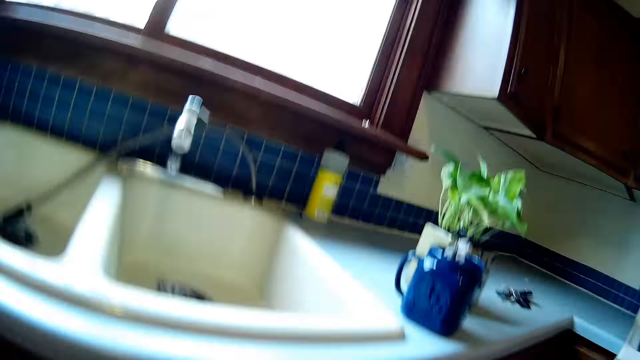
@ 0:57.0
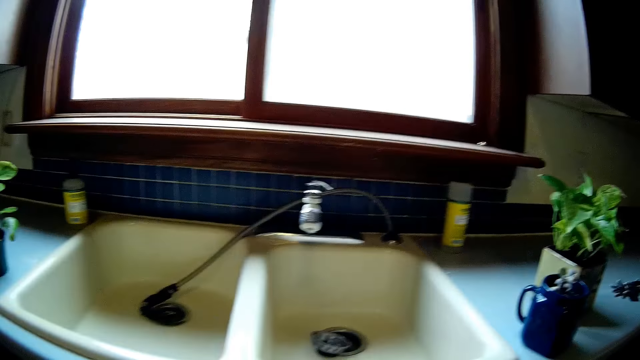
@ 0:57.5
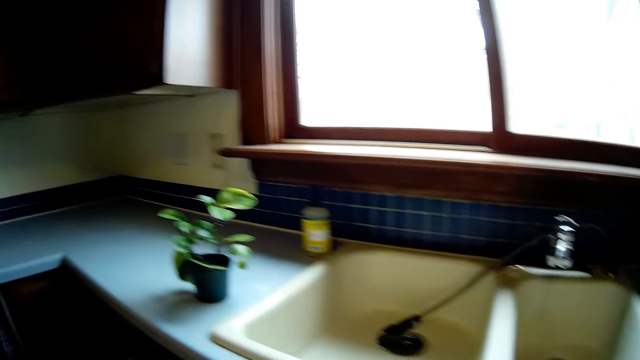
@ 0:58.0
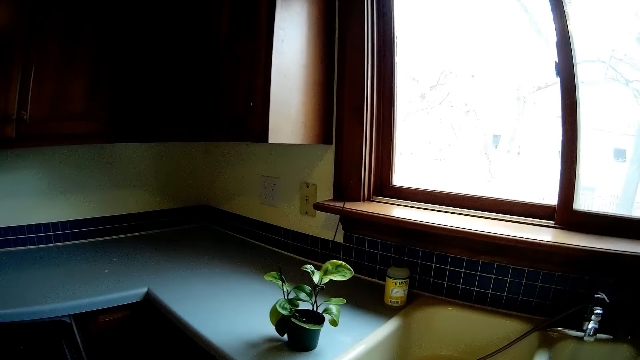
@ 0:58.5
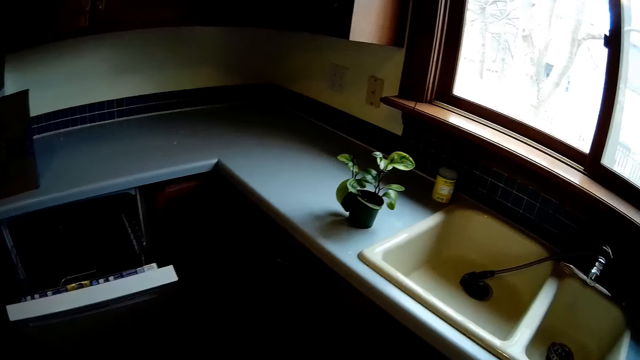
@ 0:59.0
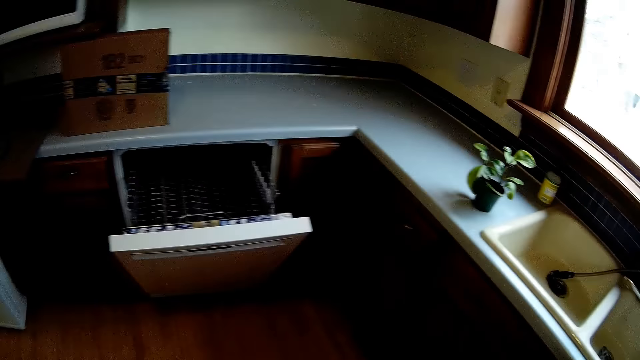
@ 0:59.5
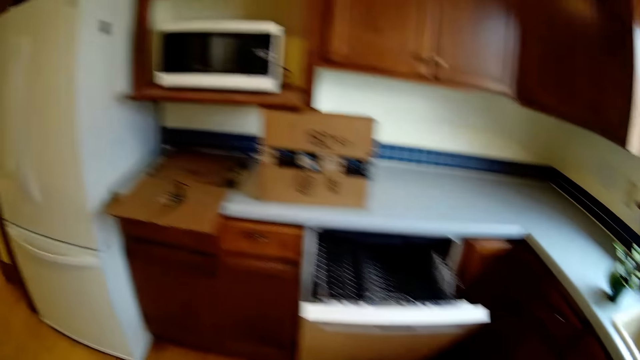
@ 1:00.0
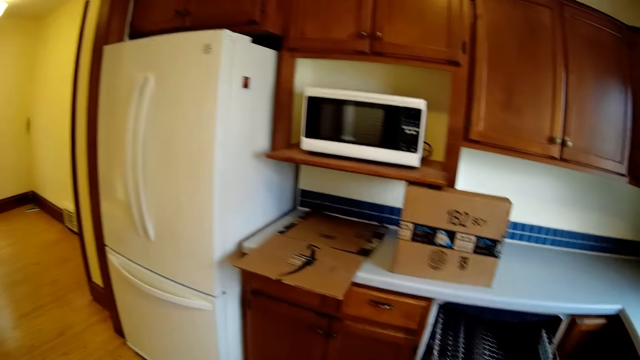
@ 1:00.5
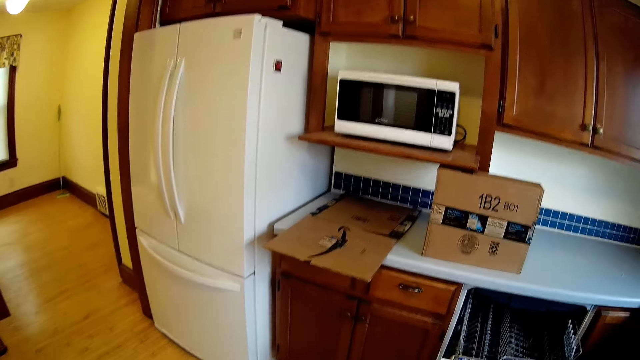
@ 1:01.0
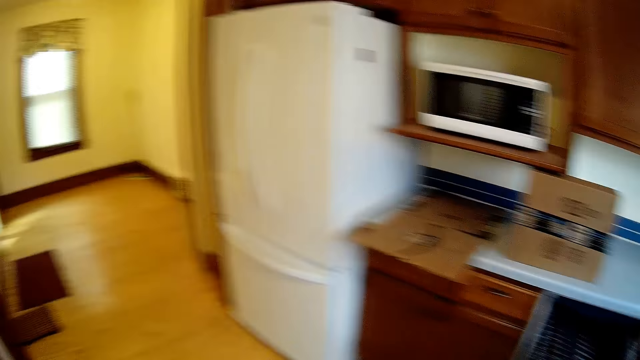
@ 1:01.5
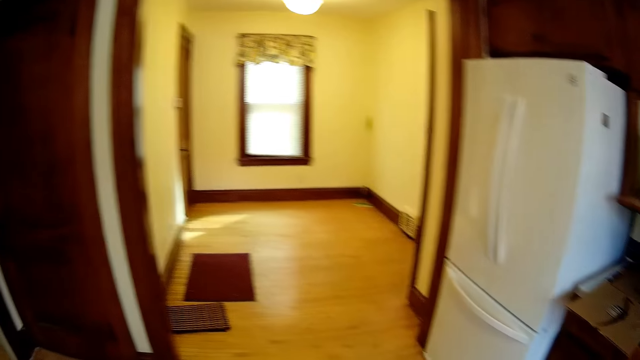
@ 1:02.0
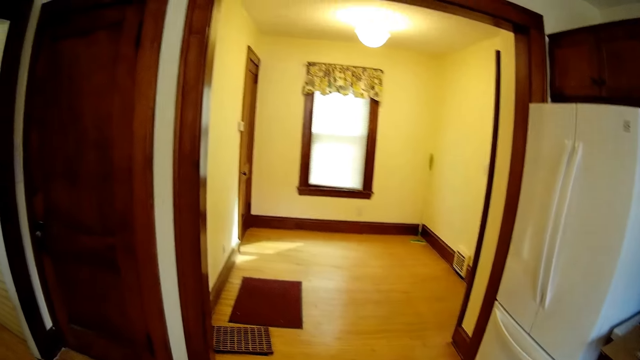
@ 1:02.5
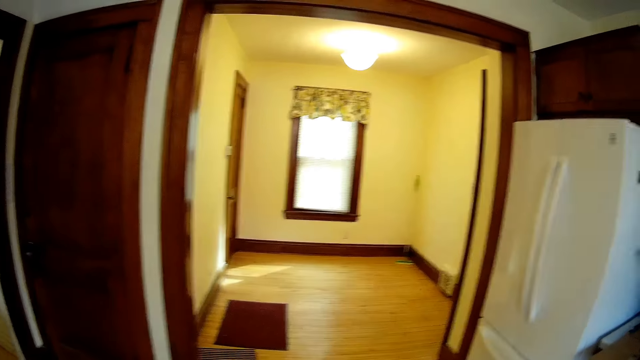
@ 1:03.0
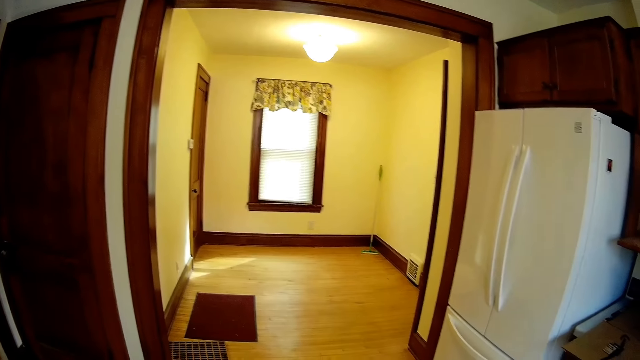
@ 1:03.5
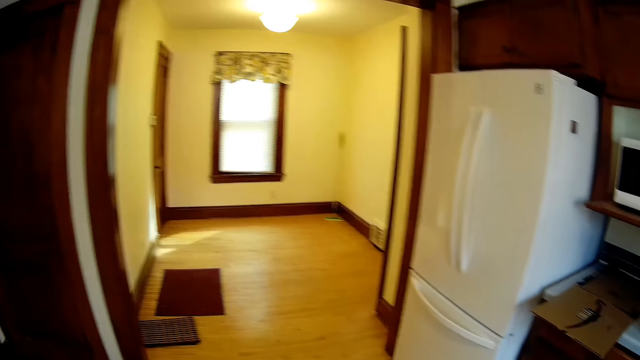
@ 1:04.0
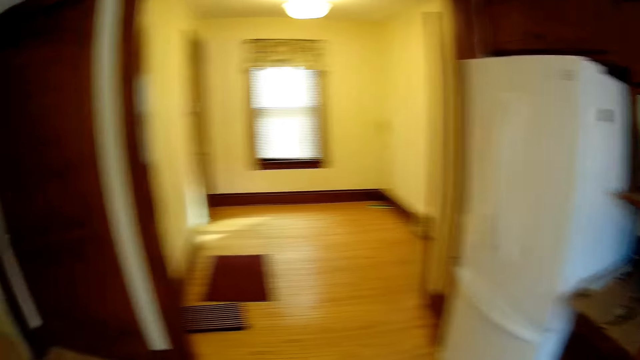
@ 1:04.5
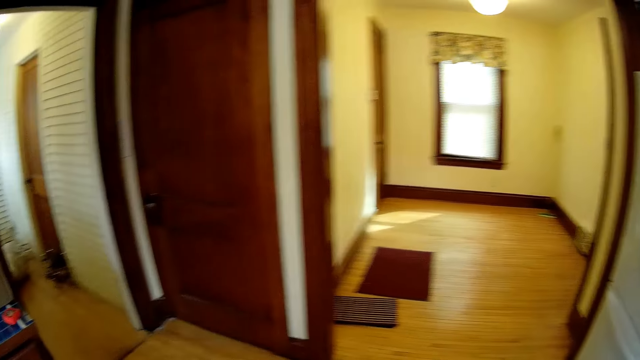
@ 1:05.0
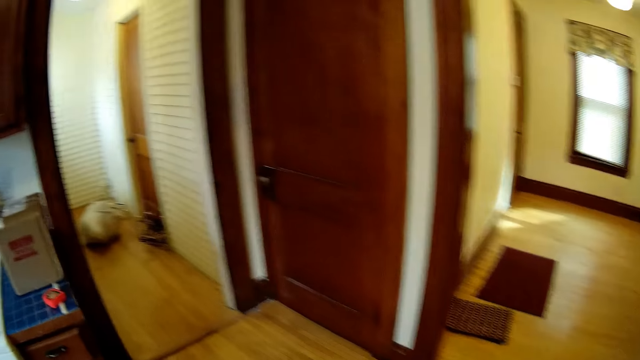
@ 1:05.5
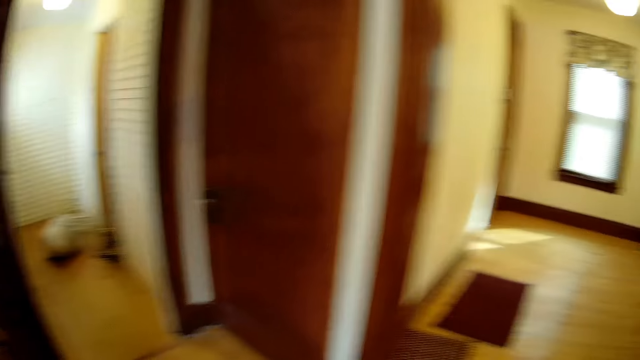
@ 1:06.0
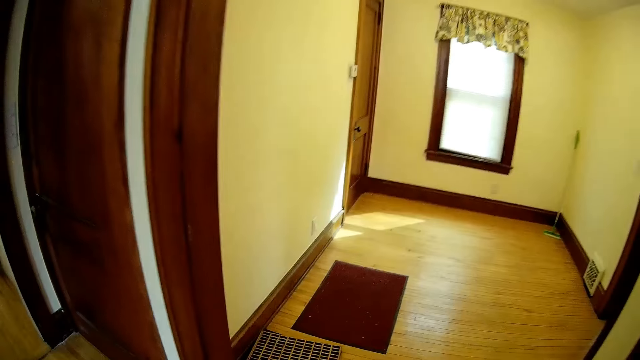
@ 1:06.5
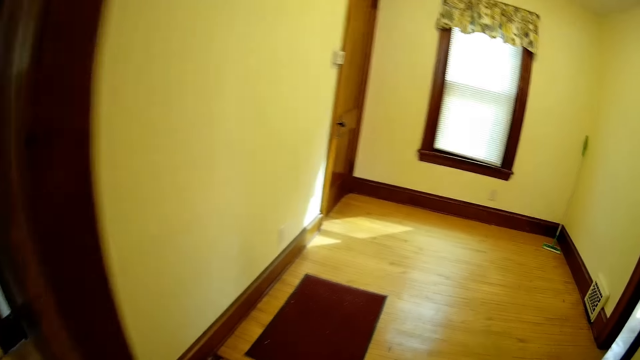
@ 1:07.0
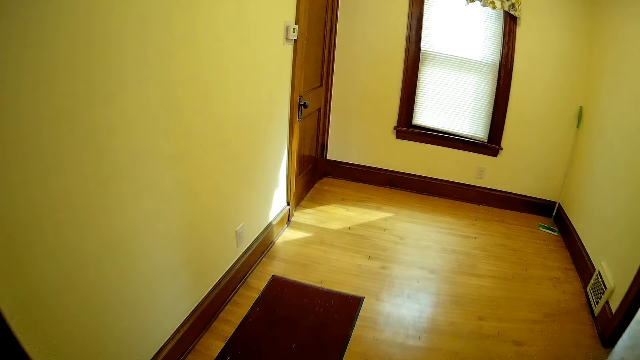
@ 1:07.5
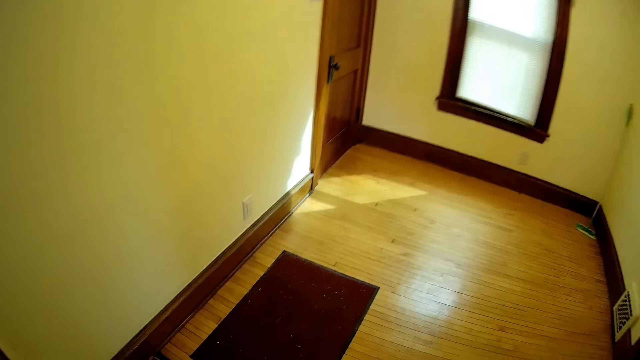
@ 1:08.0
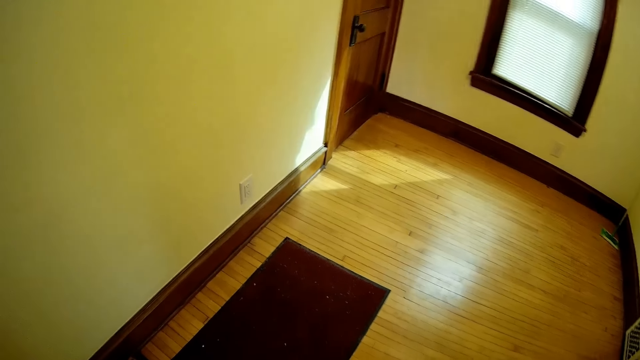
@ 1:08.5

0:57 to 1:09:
The camera wearer looks around. They walk around.

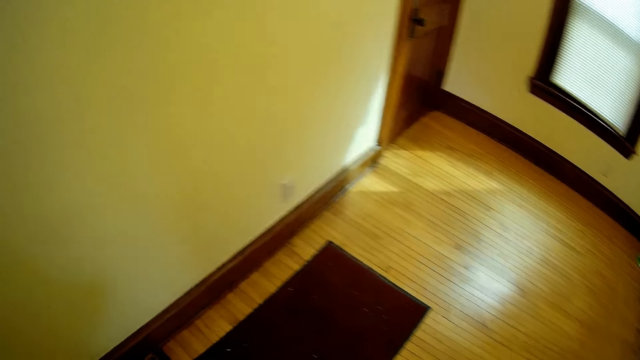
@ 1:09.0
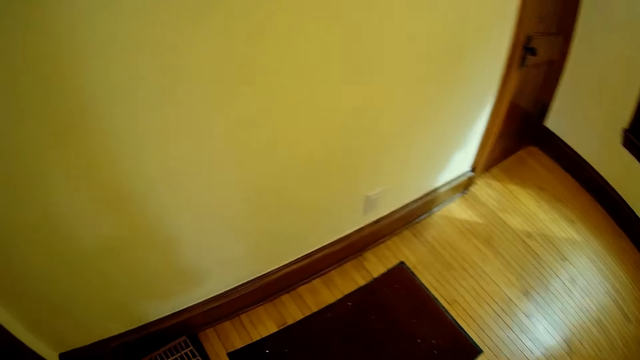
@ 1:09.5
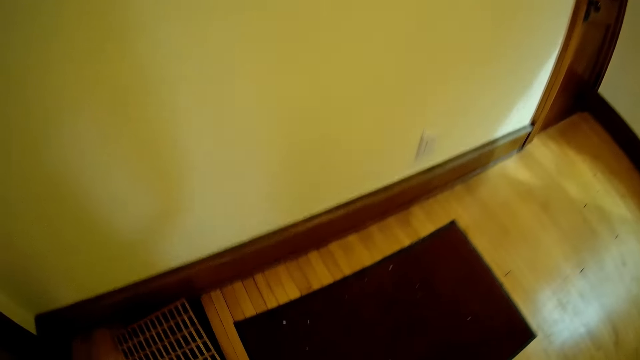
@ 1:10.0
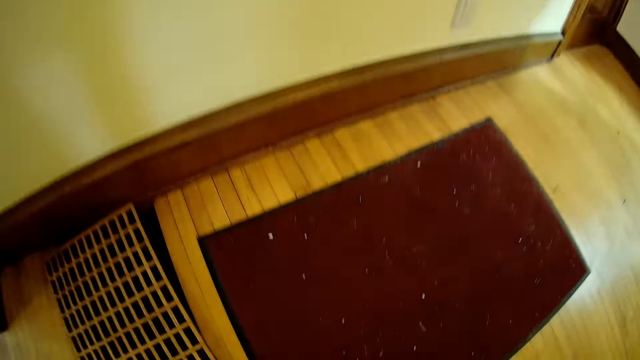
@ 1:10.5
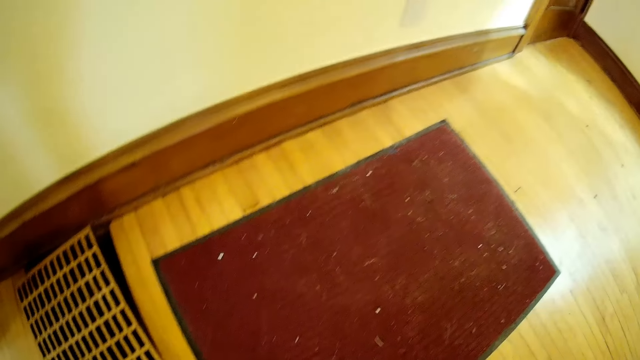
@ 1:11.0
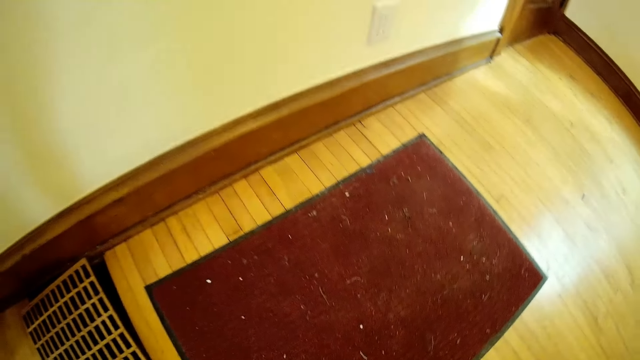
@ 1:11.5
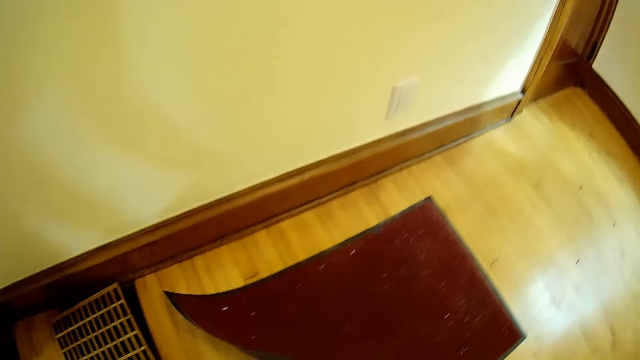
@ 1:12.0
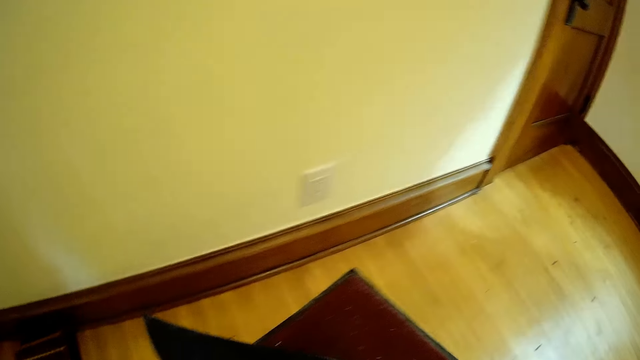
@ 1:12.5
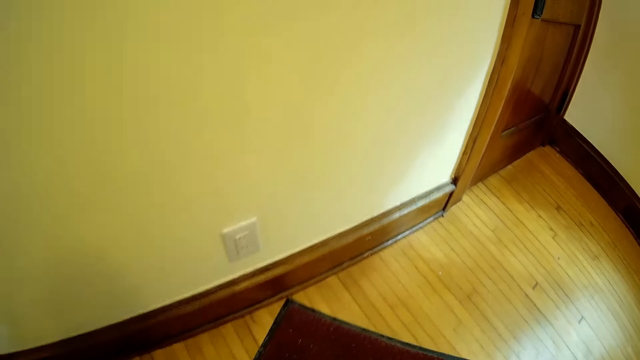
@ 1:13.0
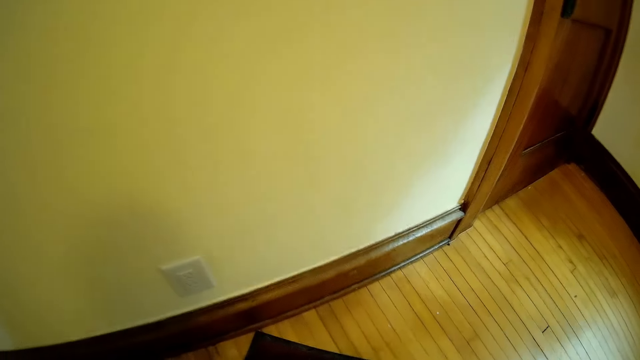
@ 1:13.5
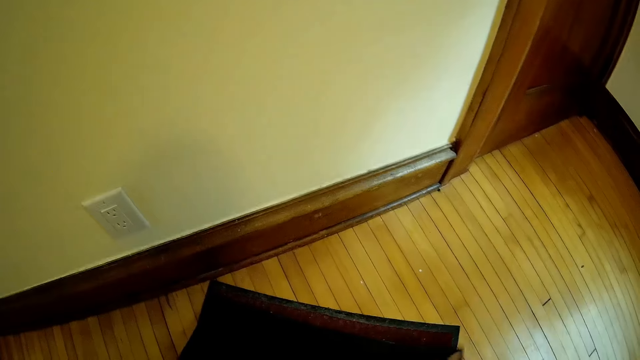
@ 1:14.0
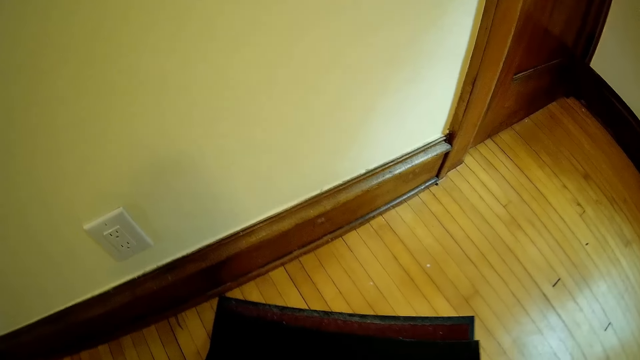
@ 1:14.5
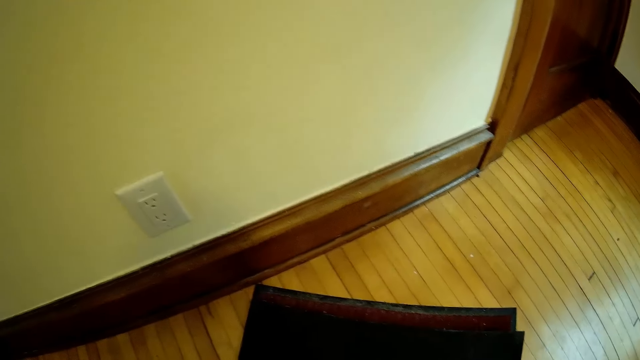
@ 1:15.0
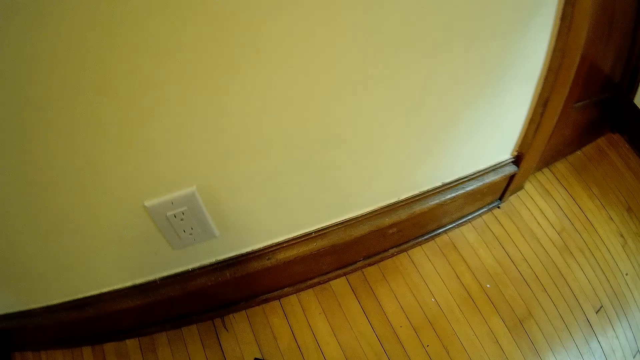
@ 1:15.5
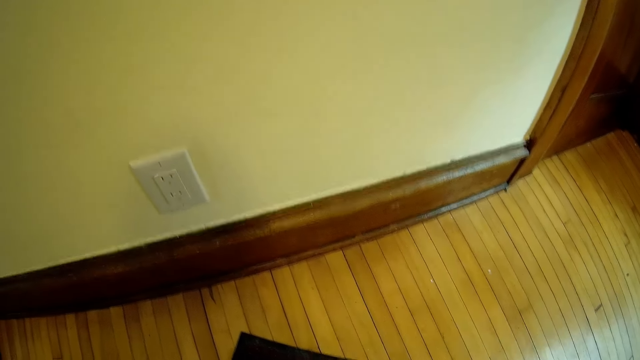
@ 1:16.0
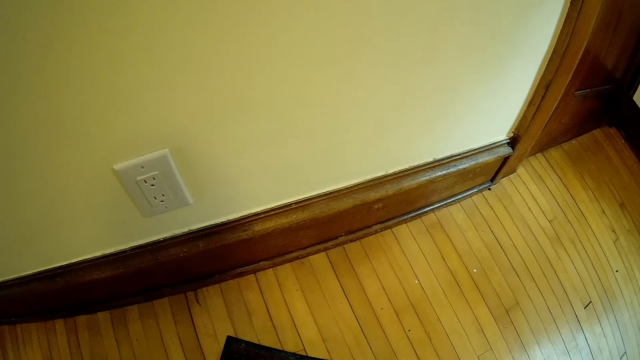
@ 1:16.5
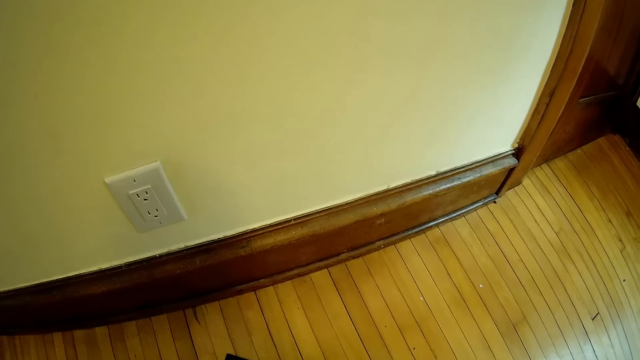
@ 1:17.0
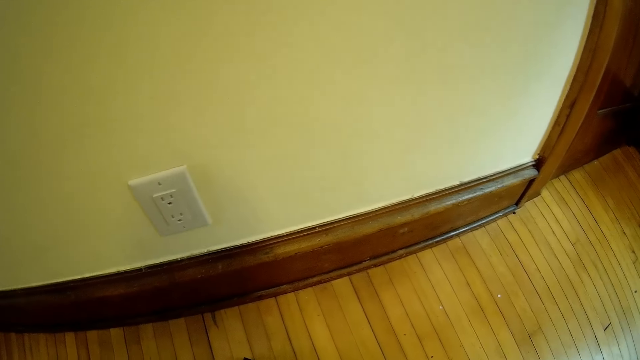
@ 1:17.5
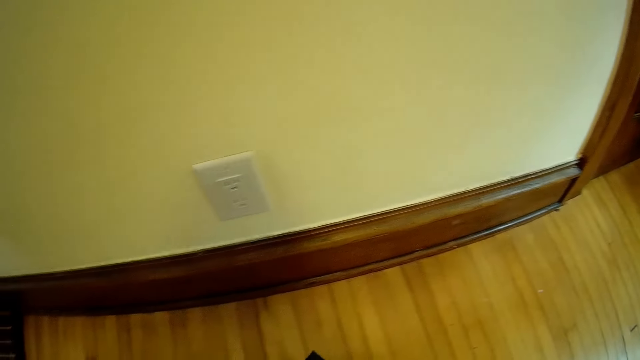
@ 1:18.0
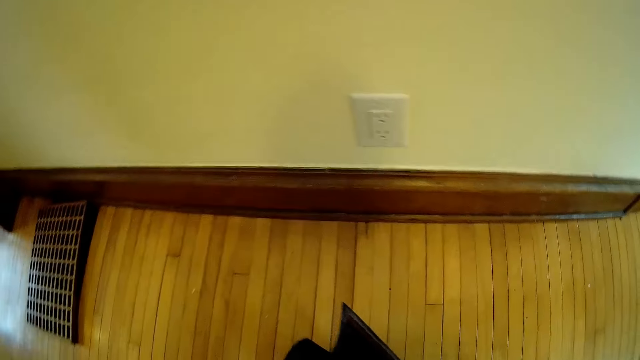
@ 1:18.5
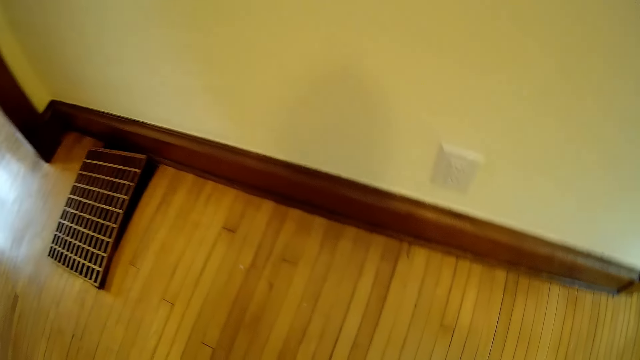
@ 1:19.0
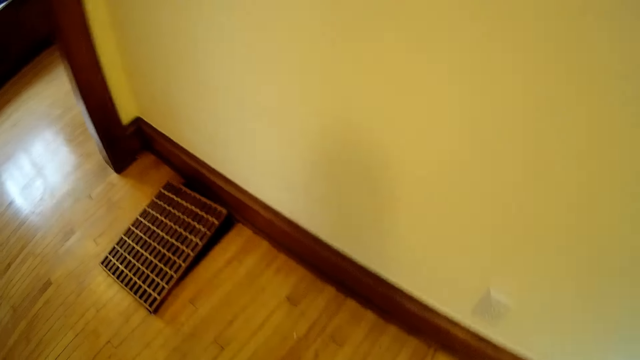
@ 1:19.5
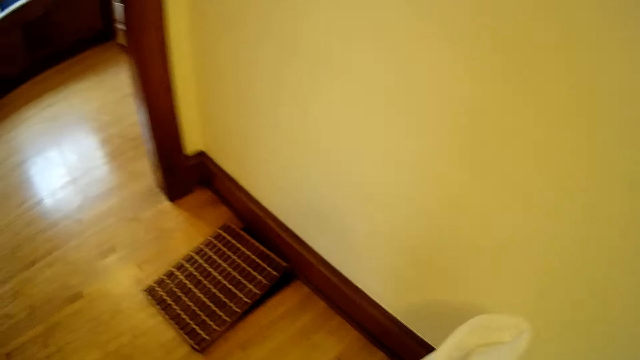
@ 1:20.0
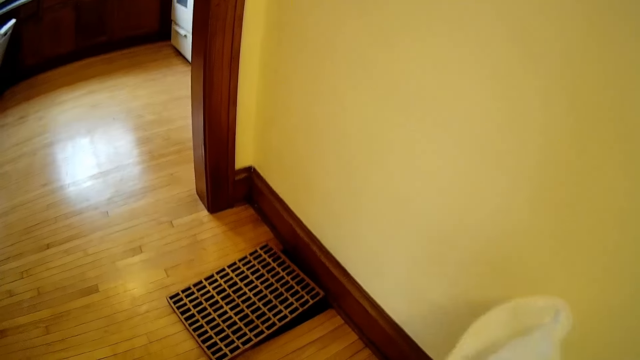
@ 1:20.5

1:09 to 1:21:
The camera wearer picks up a floor mat on the floor with his right hand. He looks around. He drops the mat.
